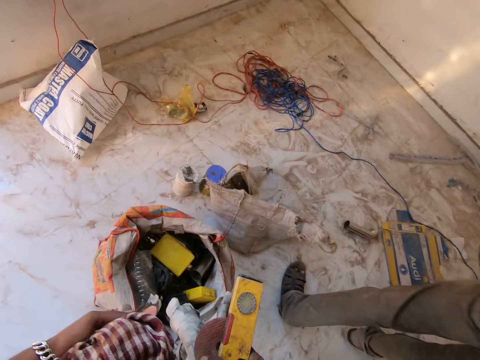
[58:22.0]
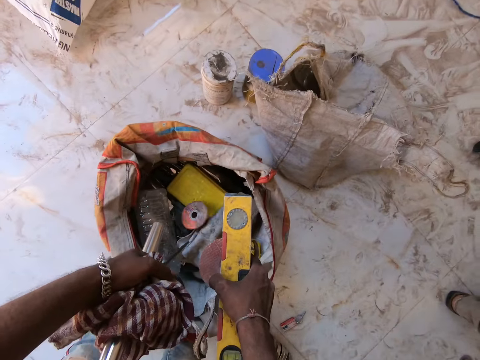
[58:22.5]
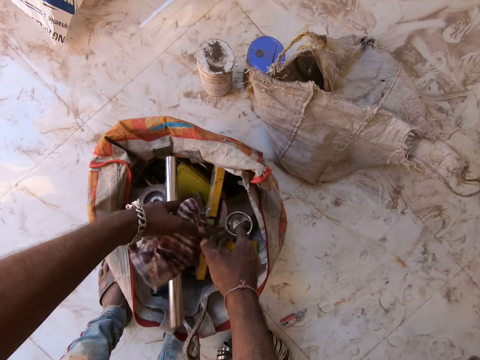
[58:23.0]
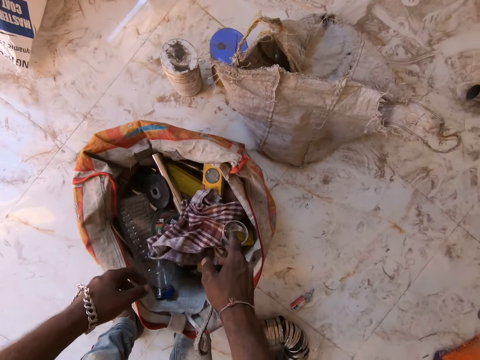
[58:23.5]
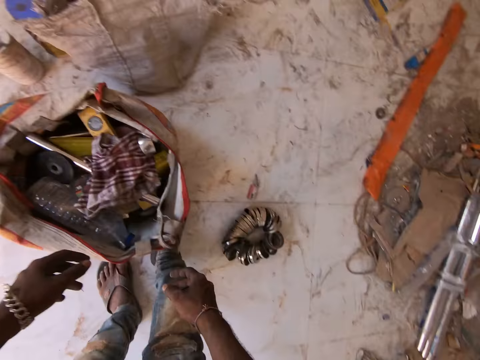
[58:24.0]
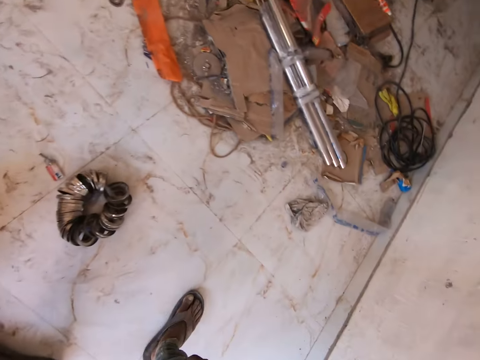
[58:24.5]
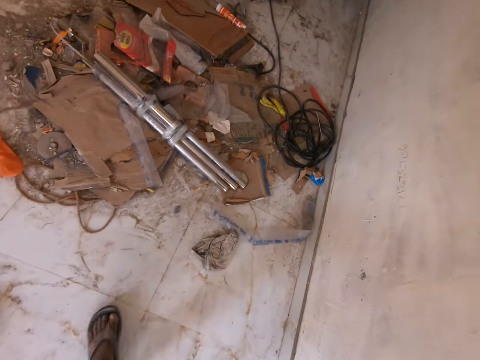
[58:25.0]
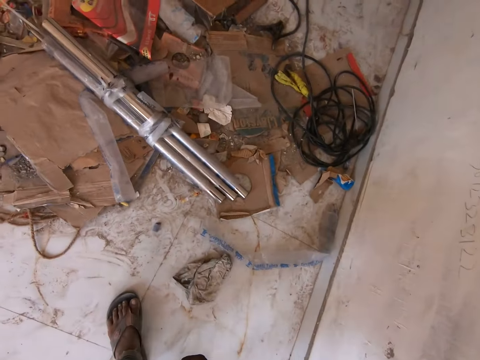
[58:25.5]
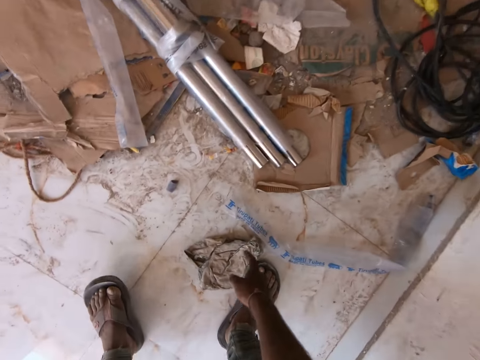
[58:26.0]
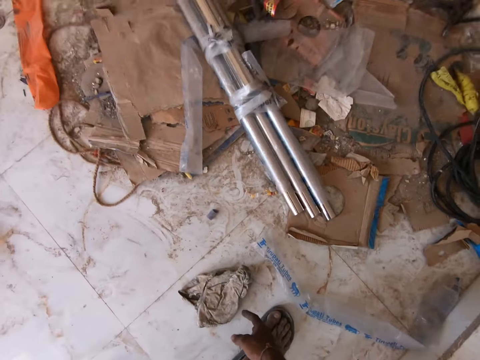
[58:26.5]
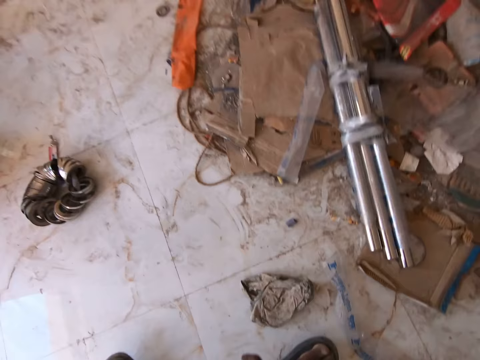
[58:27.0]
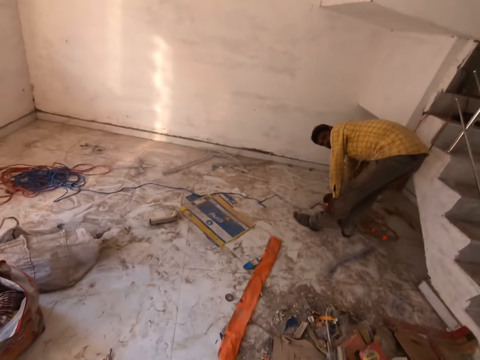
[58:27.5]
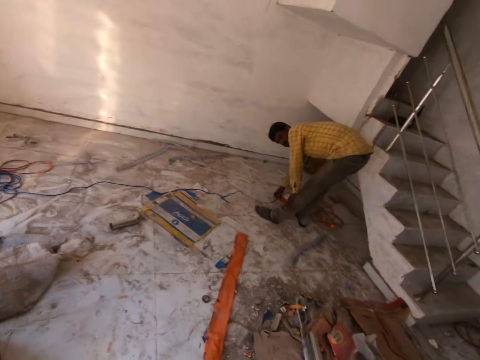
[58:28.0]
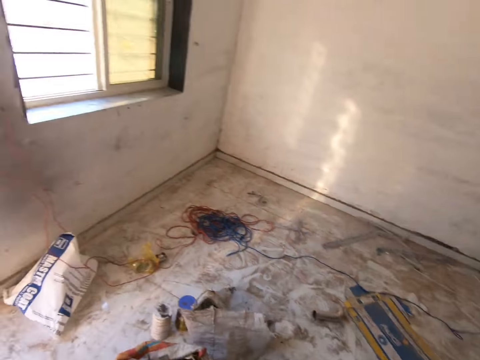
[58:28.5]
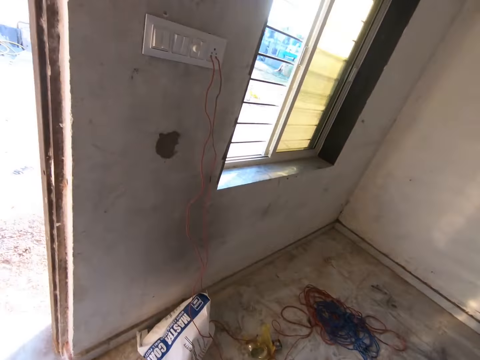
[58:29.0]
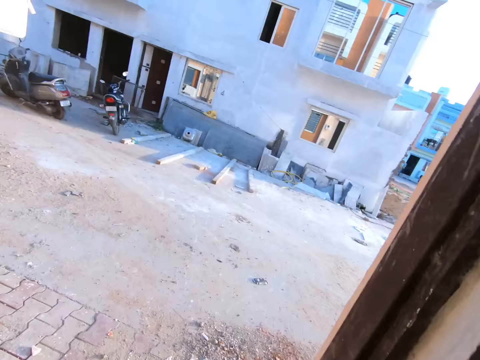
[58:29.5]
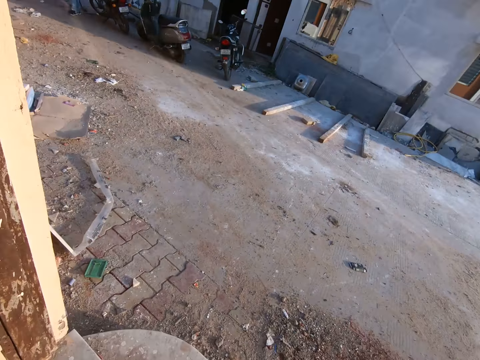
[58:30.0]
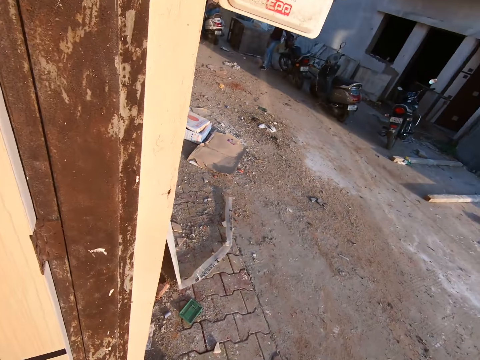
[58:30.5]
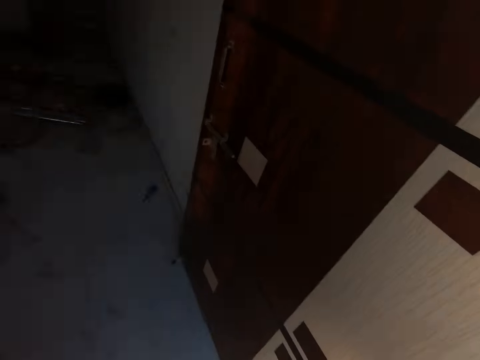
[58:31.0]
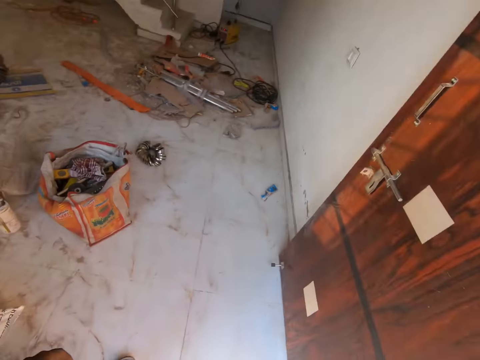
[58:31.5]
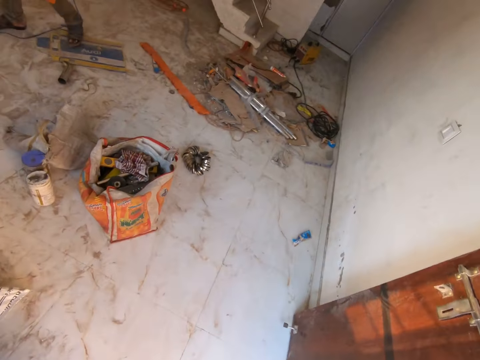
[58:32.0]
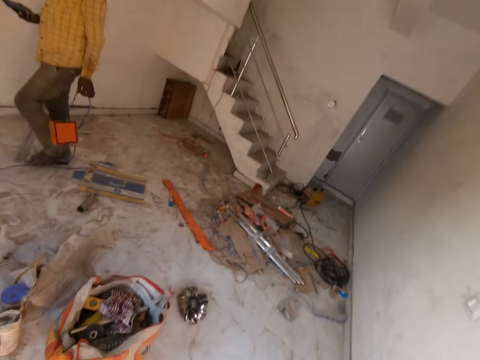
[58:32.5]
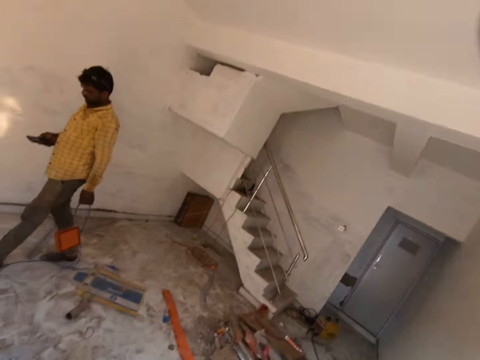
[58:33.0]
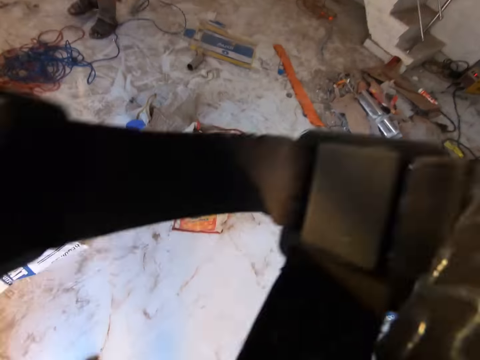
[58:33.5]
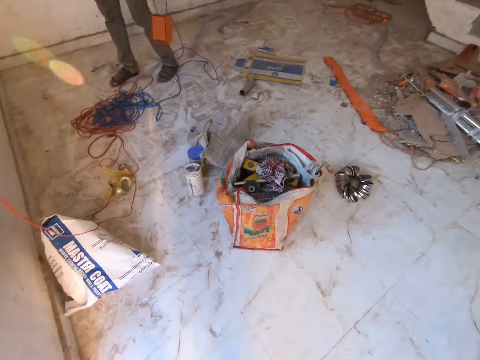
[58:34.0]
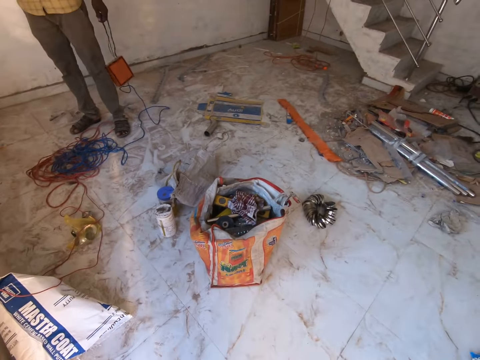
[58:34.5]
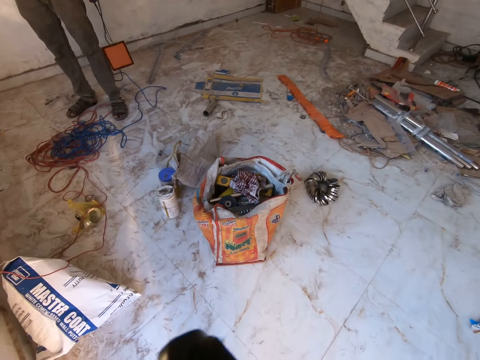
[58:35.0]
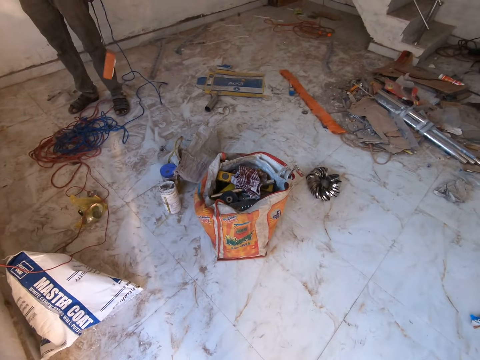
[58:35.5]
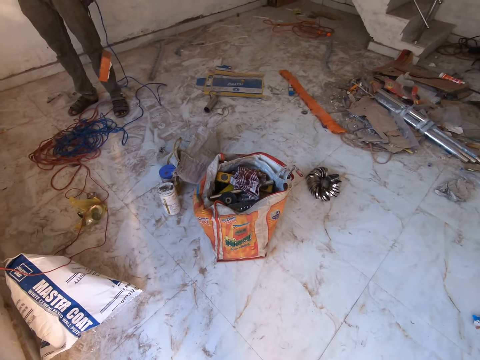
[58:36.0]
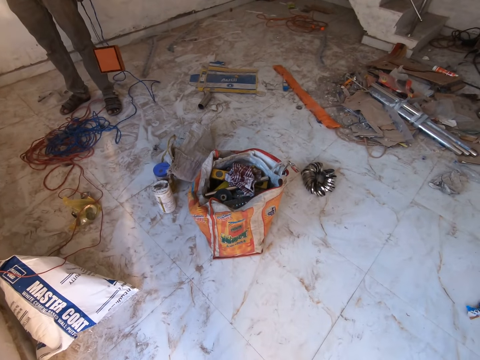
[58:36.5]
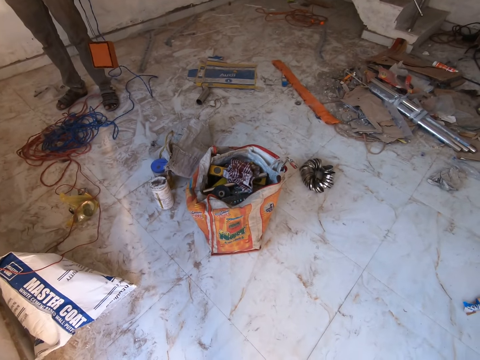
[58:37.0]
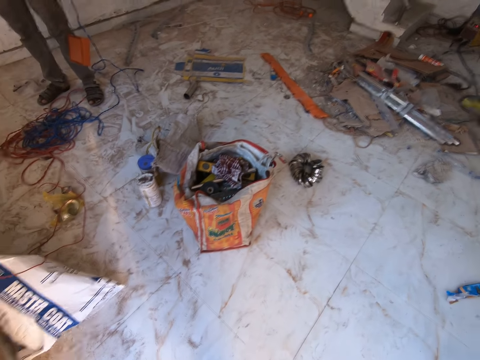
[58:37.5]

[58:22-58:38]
The camera wearer drops the items in his hands in the carton on the ground. The man interacts with the camera wearer. The camera wearer walks around the house. The man bends. The camera wearer walks. The man operates a phone in his hands. The camera wearer adjusts a sling bag in his hands. The man carries a wire box.
